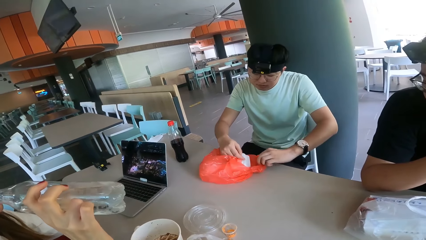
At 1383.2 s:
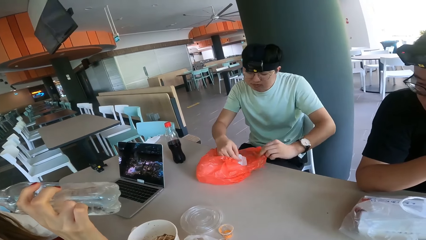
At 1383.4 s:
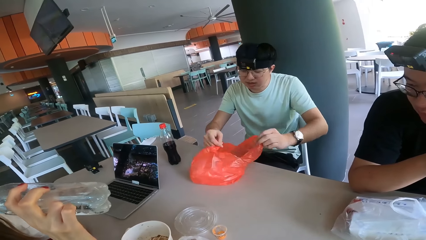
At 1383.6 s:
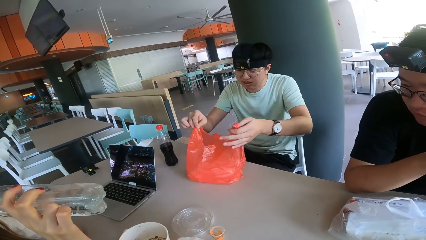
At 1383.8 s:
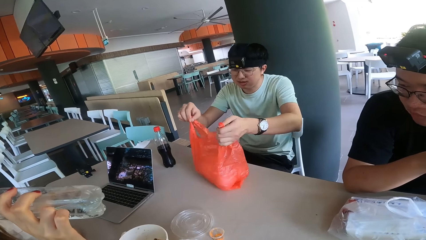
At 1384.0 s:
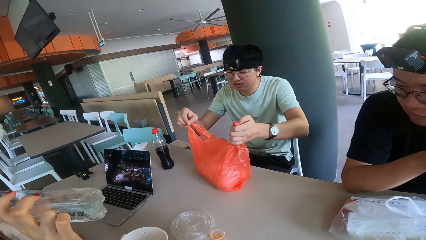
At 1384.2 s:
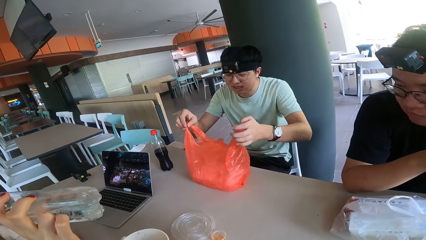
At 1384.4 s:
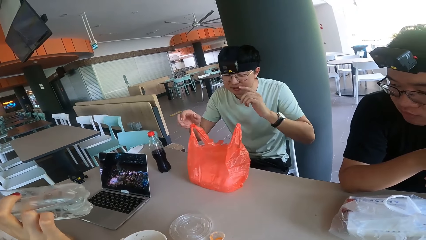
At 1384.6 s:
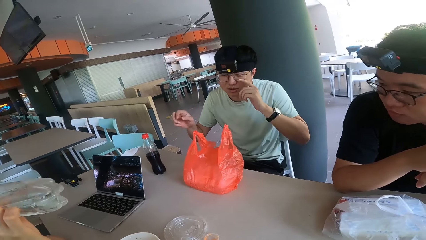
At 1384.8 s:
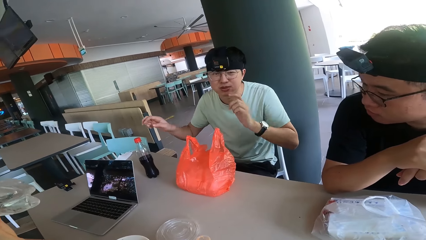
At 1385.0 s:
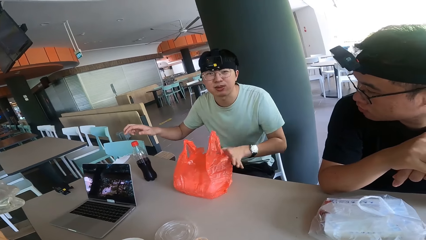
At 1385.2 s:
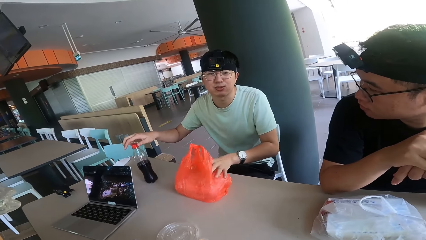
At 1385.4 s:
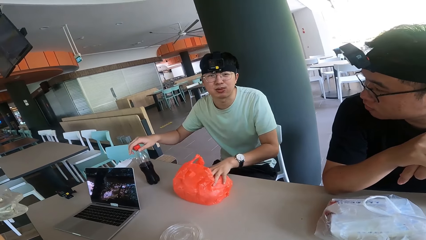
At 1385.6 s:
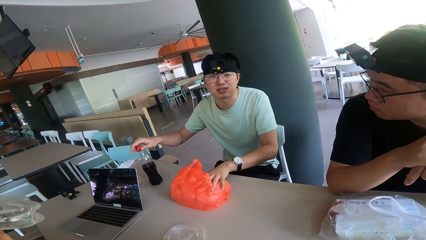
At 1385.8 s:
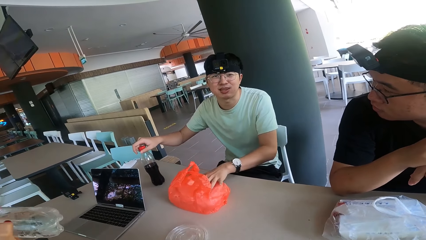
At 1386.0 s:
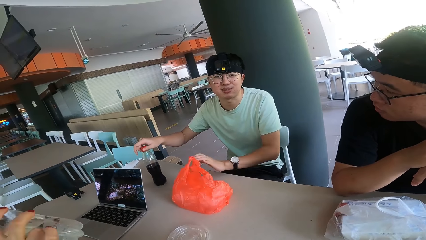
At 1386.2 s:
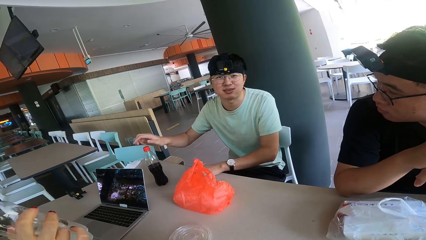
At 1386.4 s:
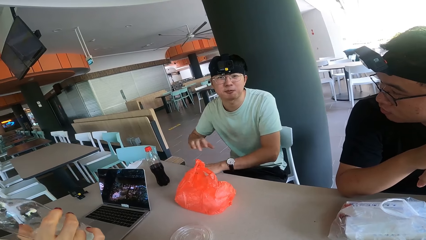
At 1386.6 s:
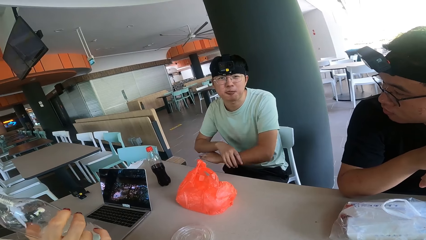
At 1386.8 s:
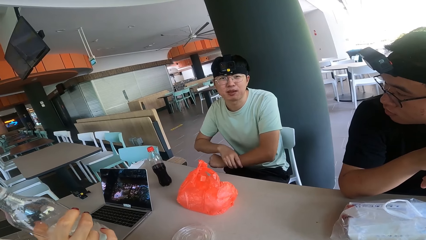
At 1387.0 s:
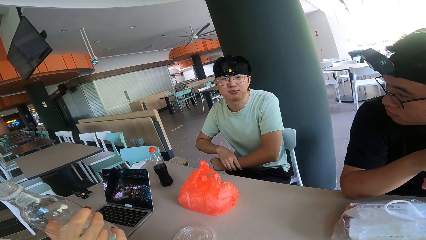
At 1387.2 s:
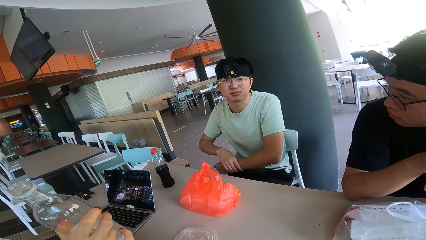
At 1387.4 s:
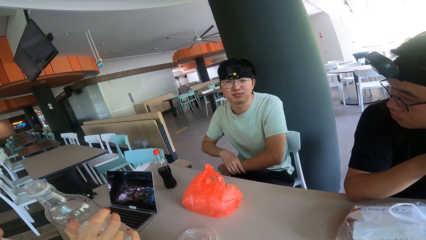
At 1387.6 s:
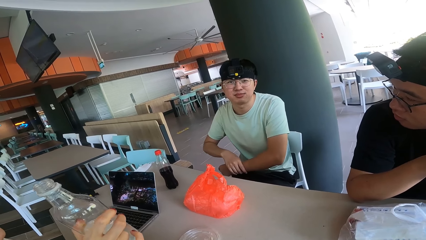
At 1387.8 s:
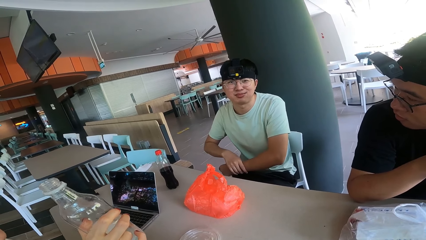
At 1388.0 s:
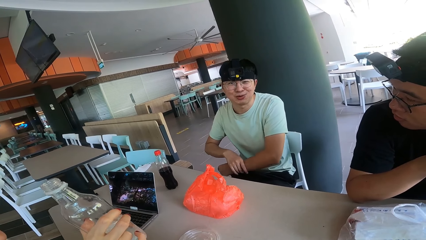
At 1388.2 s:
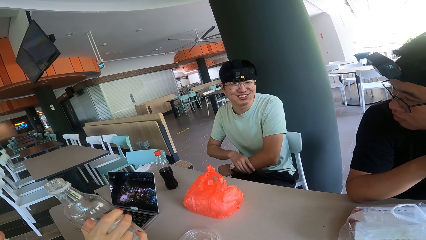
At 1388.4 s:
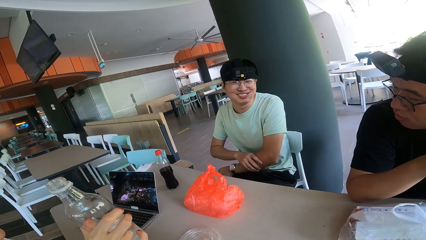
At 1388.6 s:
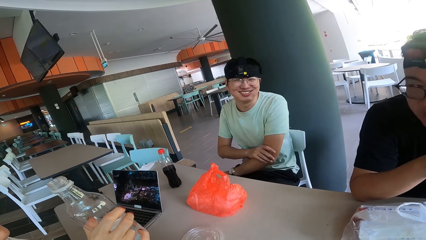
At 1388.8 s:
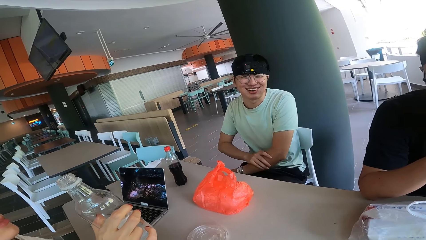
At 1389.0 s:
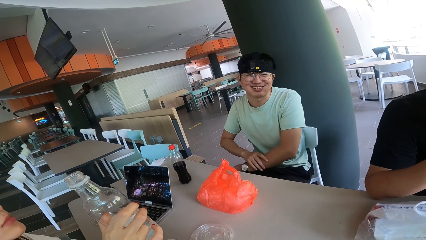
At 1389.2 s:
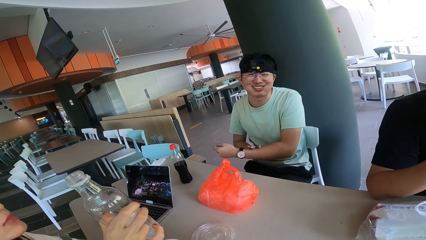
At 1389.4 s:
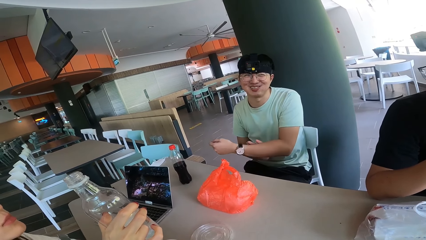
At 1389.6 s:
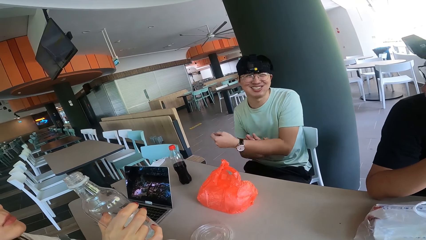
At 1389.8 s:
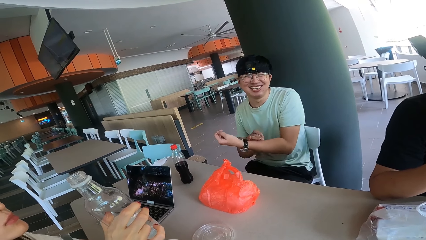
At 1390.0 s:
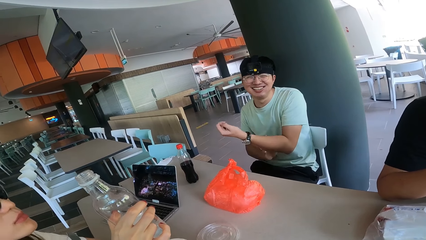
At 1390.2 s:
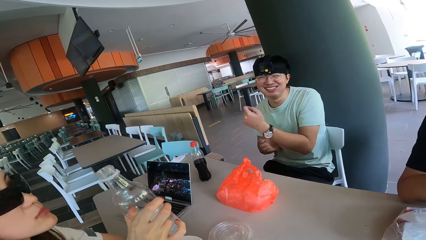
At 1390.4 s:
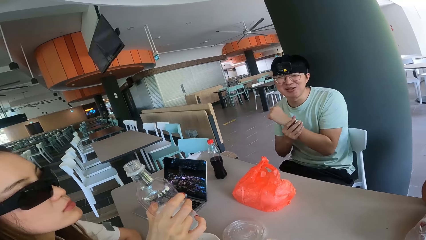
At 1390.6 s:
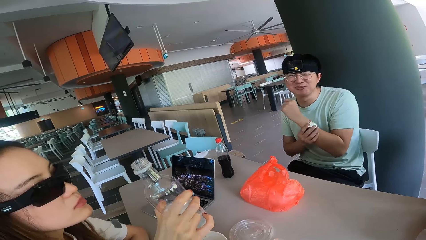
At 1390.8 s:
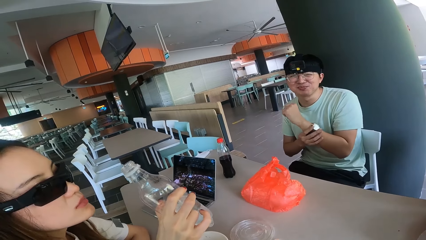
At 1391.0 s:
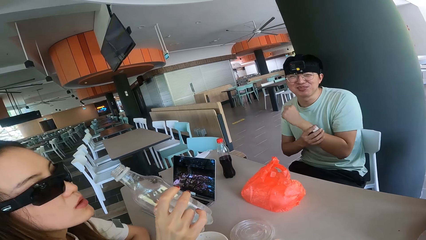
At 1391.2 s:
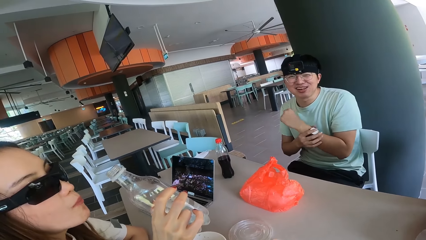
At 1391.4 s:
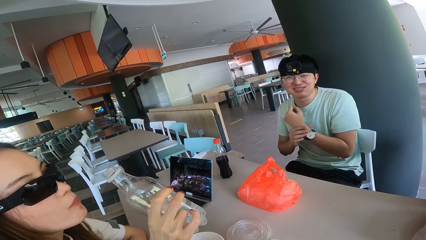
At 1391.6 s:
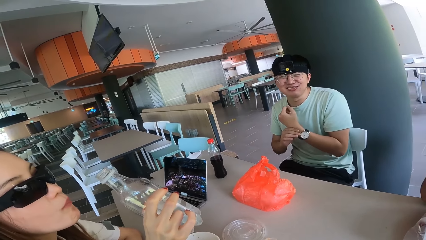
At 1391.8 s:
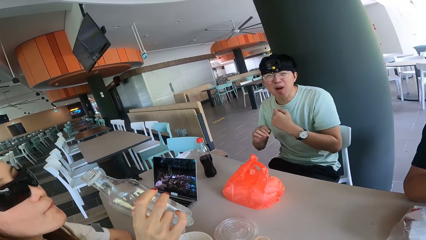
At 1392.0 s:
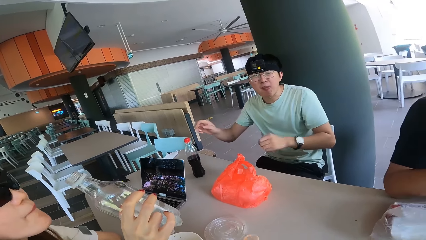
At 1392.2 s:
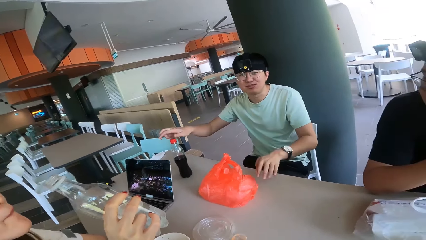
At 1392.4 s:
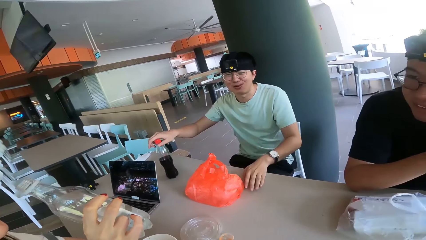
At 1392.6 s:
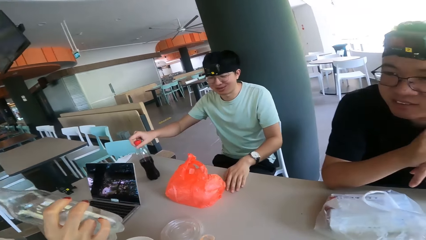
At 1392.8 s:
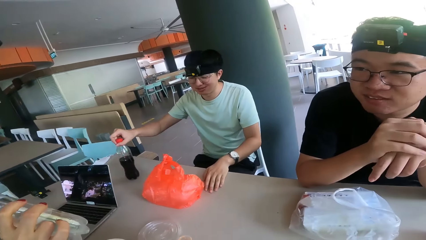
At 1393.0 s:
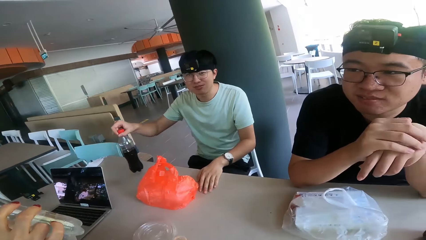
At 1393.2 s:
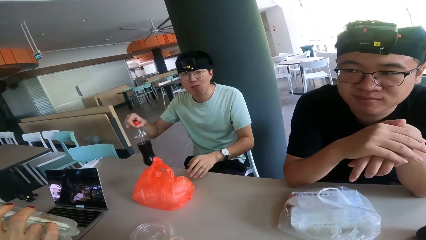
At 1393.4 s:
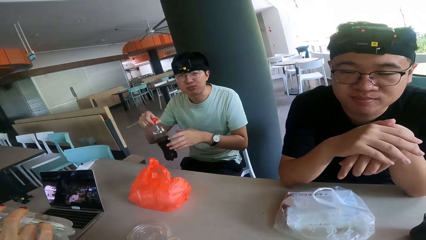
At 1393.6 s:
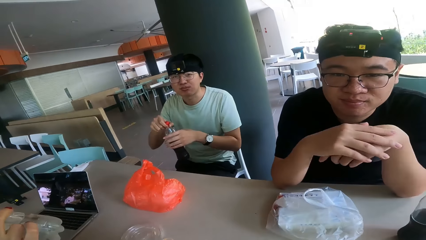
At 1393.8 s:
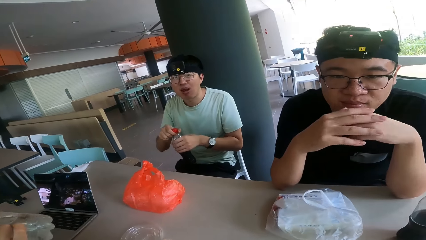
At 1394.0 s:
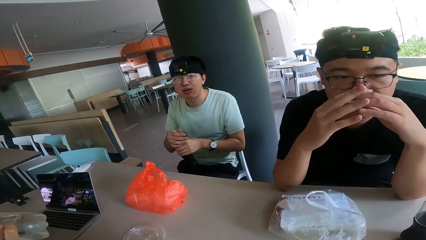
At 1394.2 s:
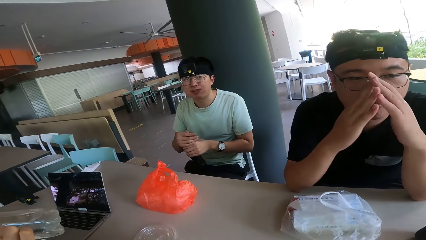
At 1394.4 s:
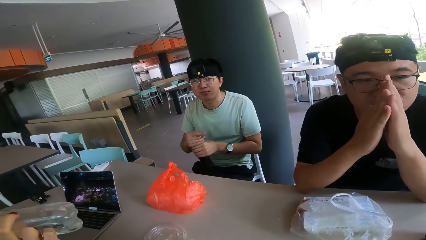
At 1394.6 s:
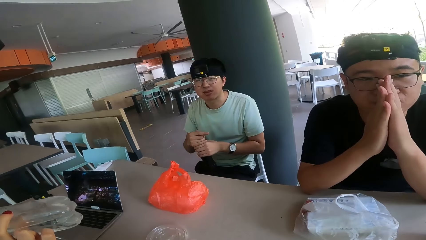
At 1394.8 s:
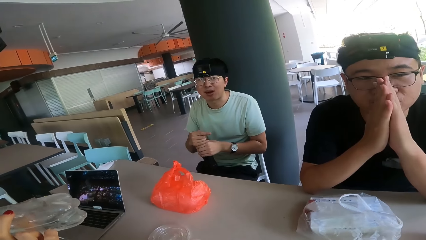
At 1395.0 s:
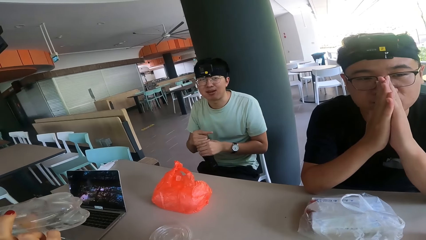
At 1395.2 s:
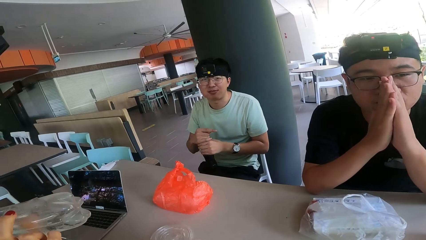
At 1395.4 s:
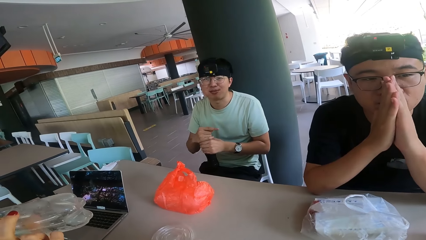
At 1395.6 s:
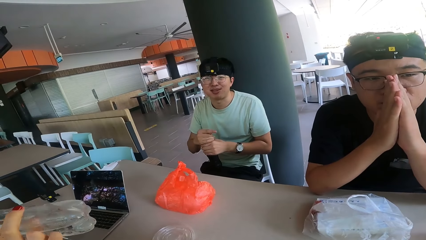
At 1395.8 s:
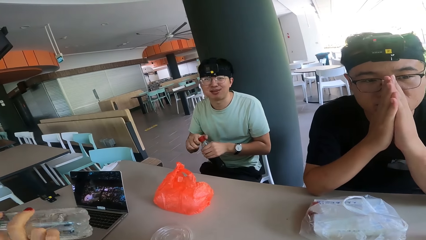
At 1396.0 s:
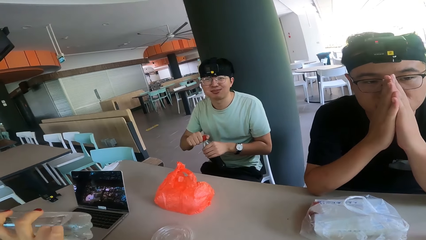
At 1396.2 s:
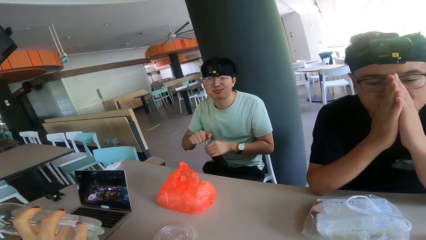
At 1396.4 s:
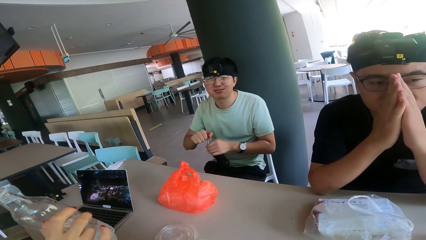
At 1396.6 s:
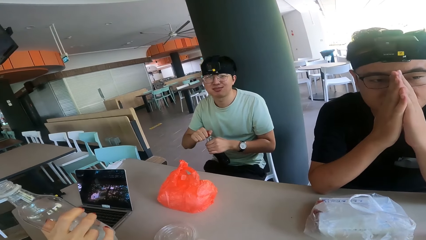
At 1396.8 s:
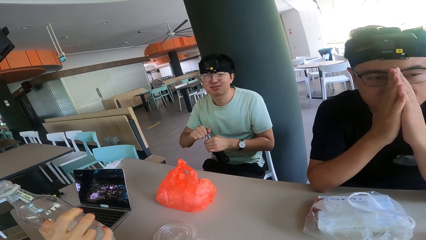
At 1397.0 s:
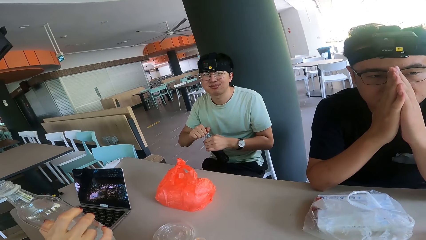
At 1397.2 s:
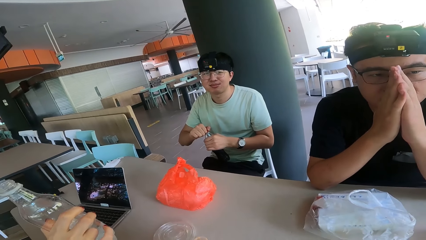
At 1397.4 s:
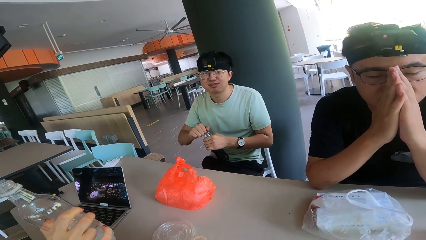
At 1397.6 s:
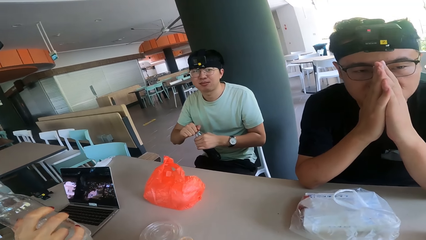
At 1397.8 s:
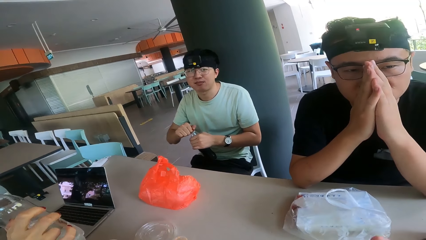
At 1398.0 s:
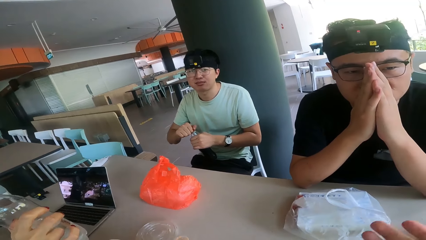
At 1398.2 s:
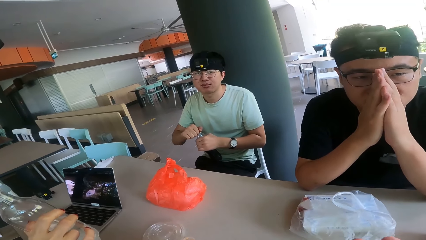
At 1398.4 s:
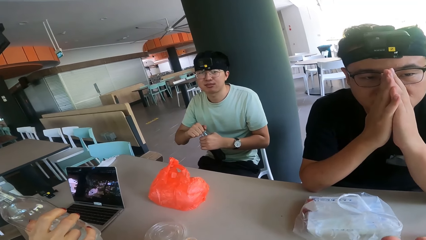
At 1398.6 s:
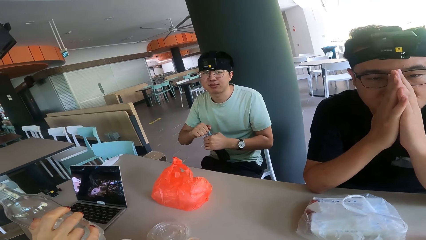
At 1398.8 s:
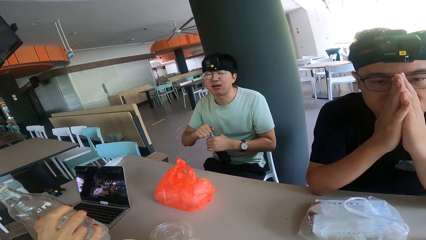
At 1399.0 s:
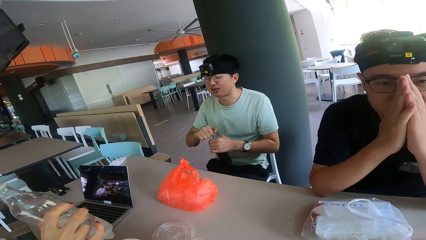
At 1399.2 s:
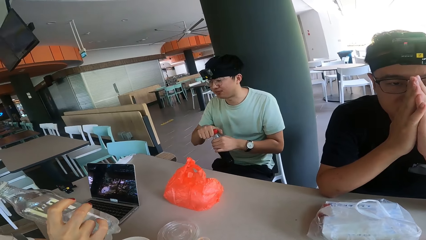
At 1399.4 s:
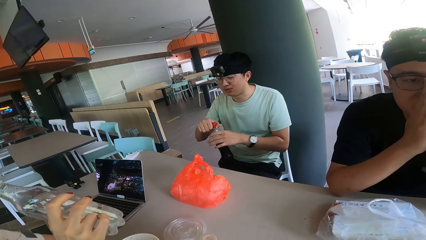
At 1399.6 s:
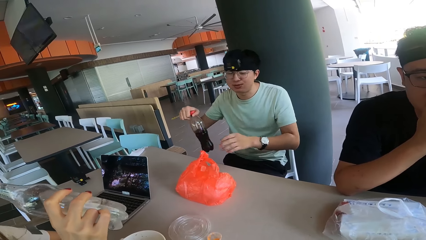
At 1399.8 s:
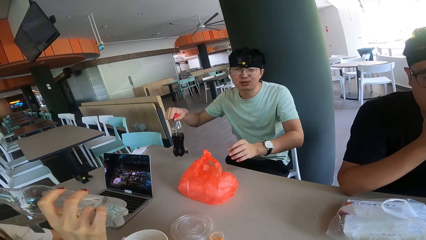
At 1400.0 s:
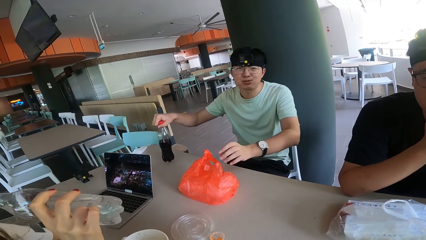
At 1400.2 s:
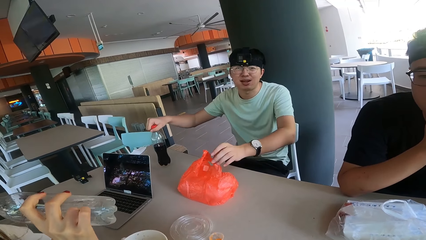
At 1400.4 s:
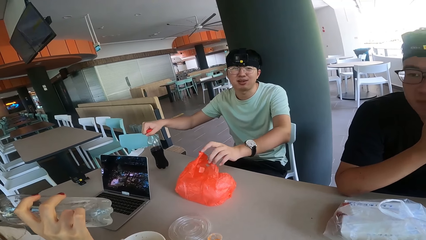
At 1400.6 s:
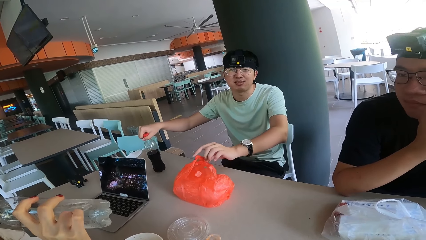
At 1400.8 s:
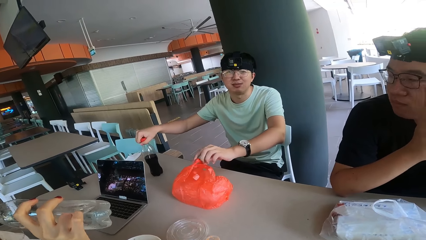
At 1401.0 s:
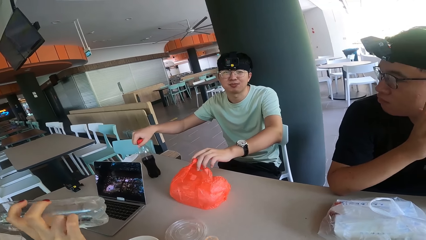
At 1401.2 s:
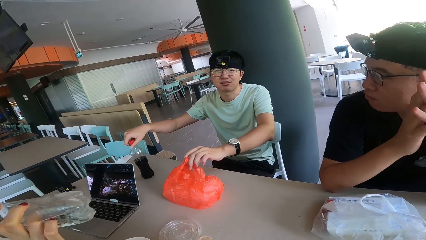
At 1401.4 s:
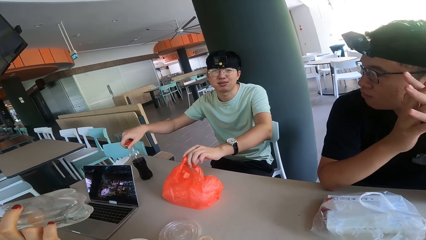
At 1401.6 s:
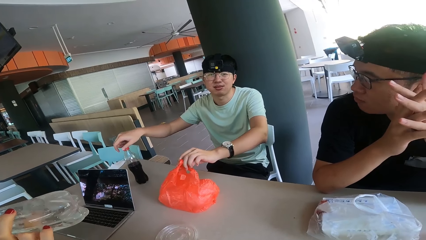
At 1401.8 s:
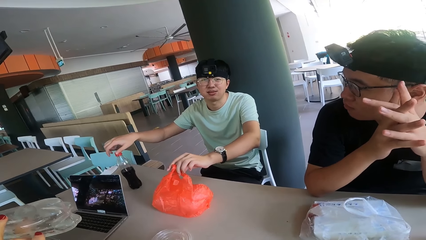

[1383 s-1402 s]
A man holds the paper bag. The man talks with the camera wearer and laughs. The man holds the drink and opens the soda with his hands. The camera wearer talks with the man. They look at the man. The man puts the bottle of soda on the table.
